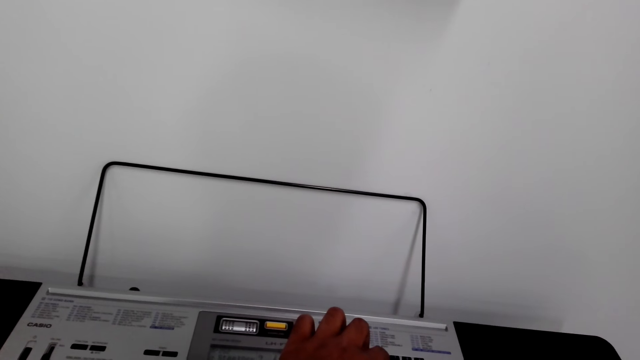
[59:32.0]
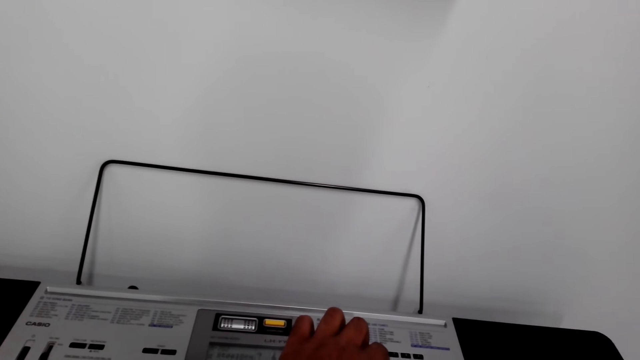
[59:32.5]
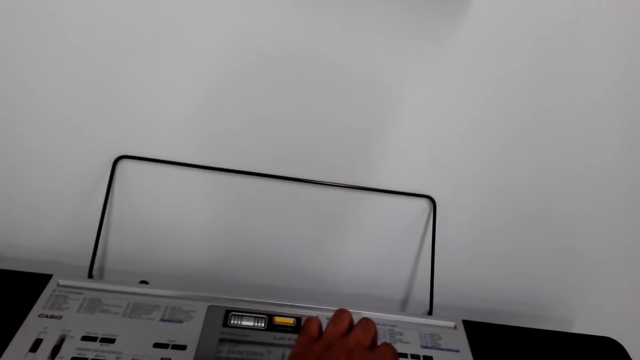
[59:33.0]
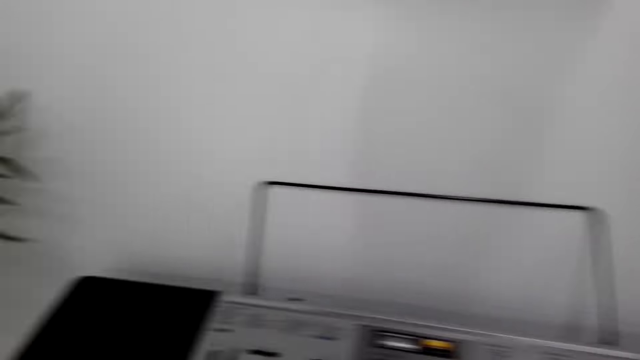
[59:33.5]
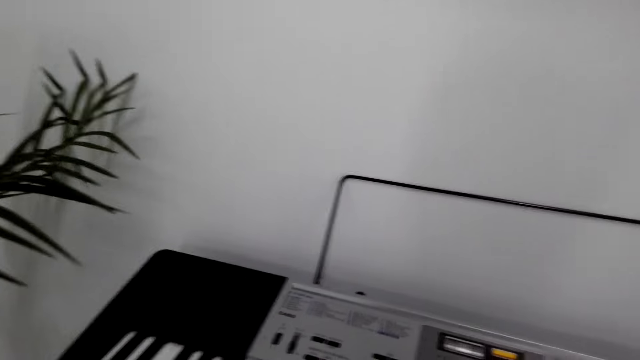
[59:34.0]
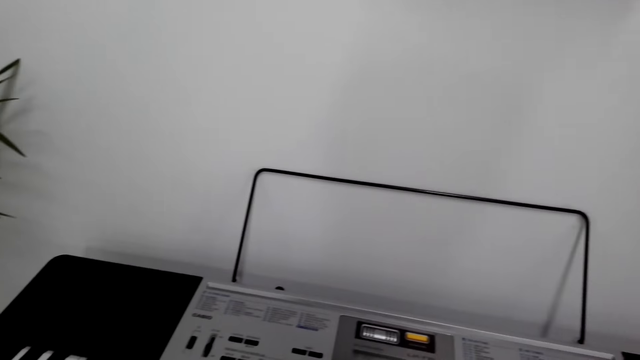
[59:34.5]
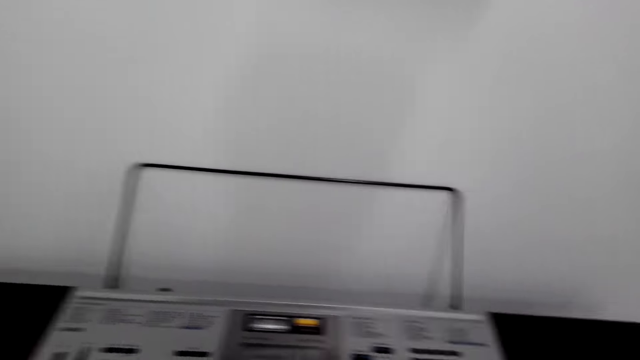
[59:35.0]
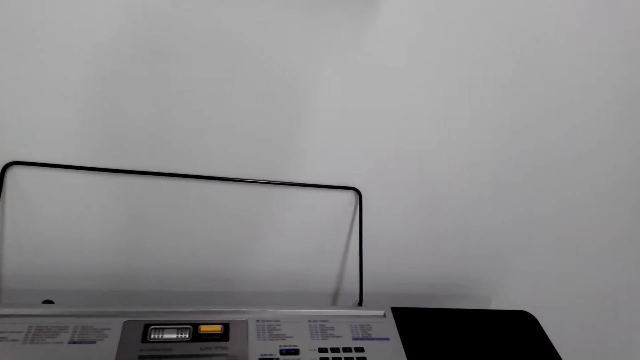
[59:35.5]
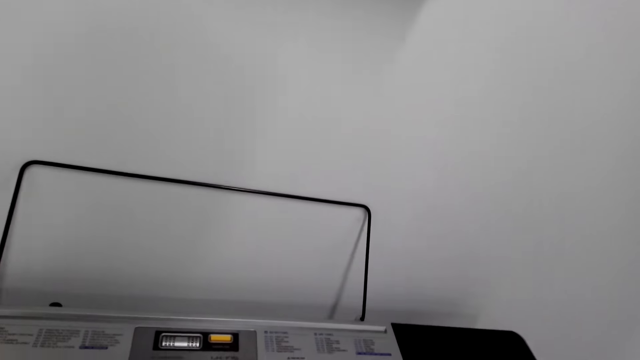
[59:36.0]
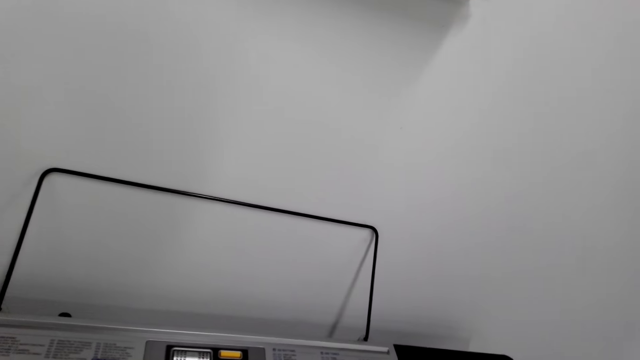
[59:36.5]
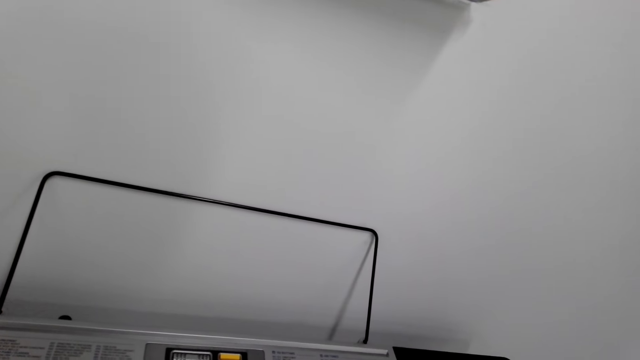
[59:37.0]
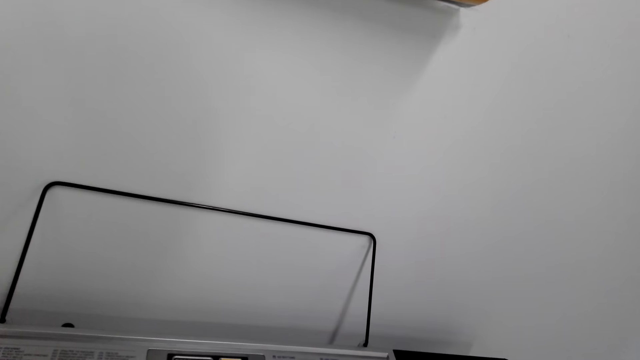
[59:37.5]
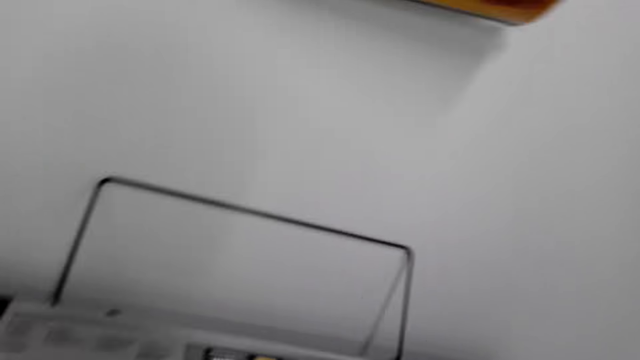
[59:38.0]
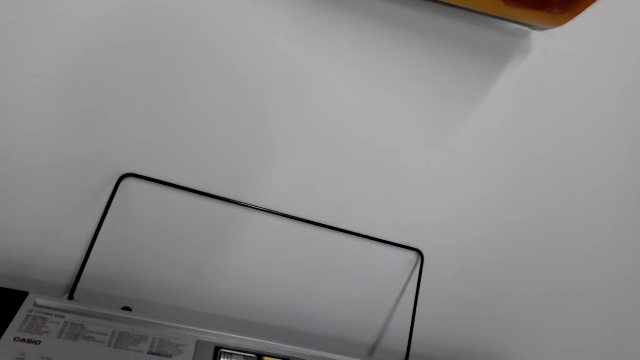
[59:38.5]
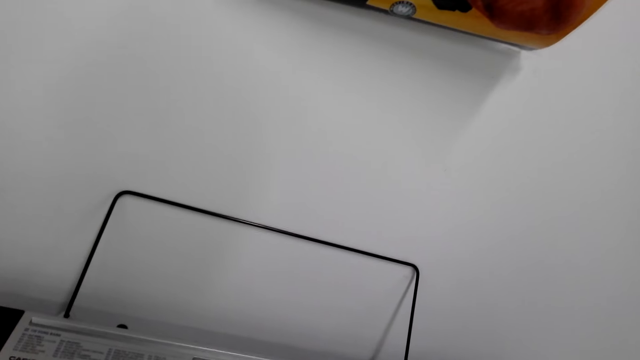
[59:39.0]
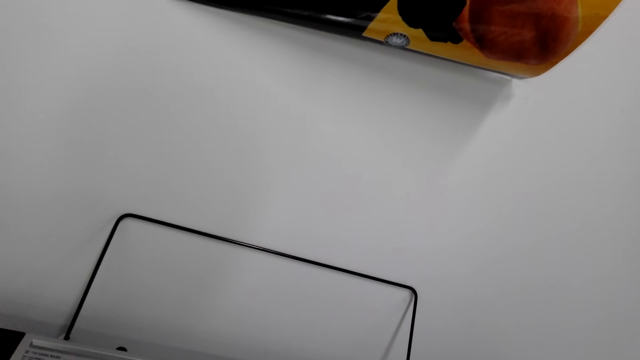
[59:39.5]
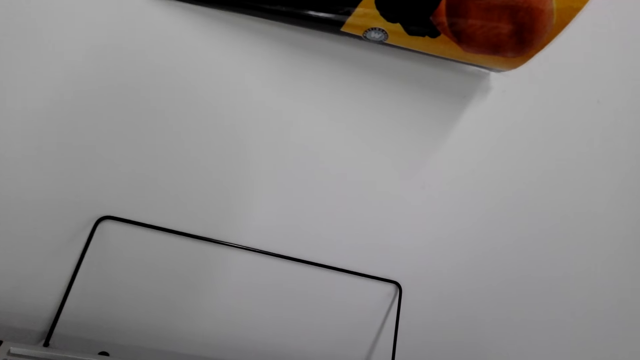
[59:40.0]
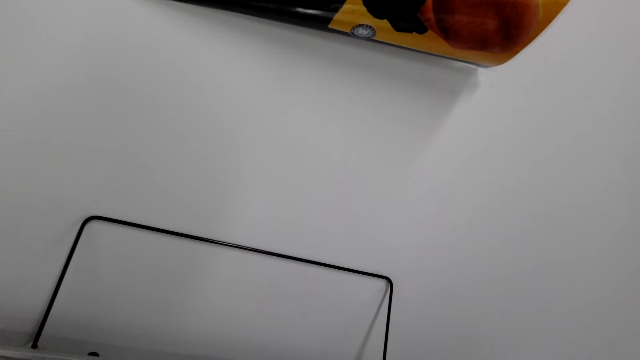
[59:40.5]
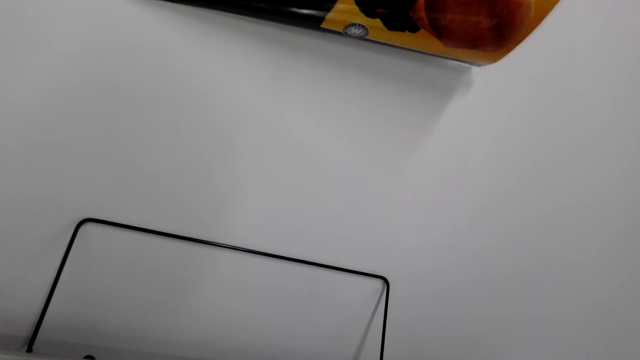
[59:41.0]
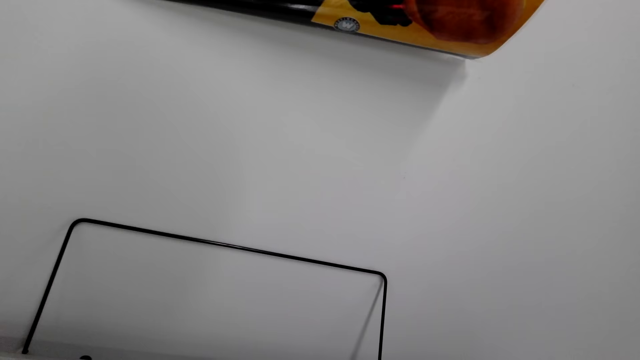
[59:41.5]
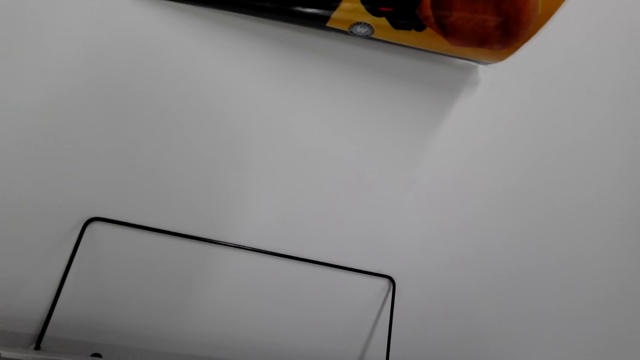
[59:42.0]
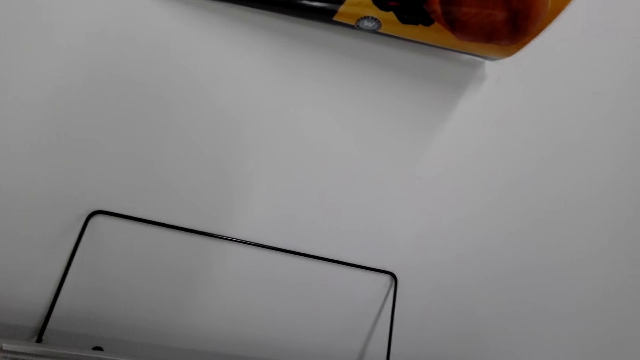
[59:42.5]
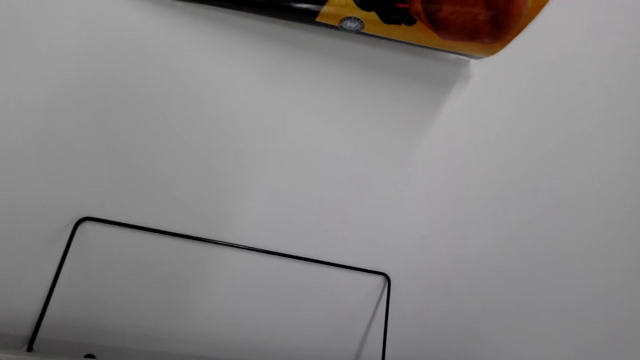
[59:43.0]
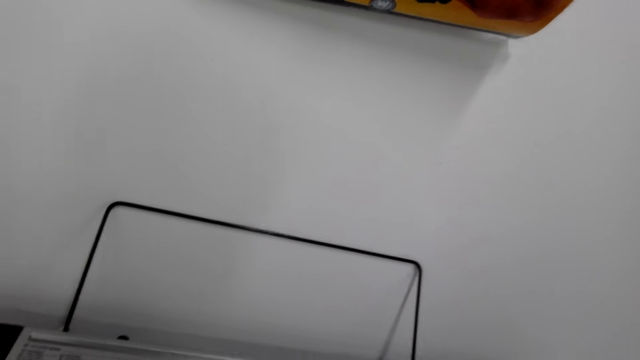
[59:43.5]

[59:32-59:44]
The camera wearer plays the piano.

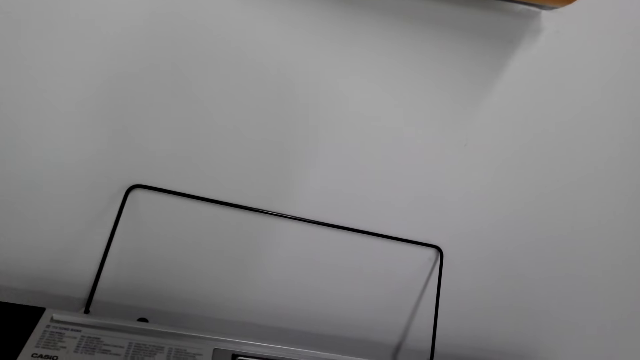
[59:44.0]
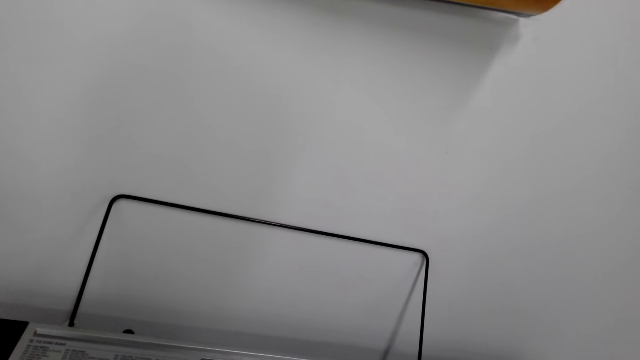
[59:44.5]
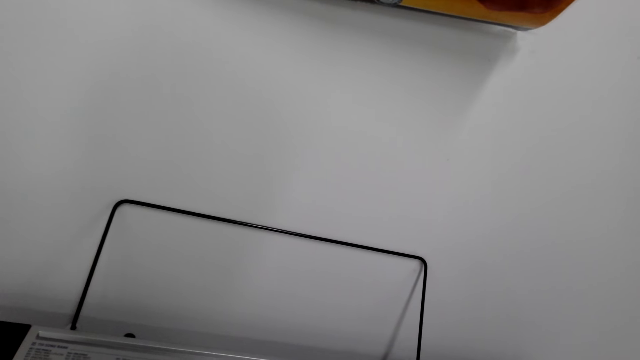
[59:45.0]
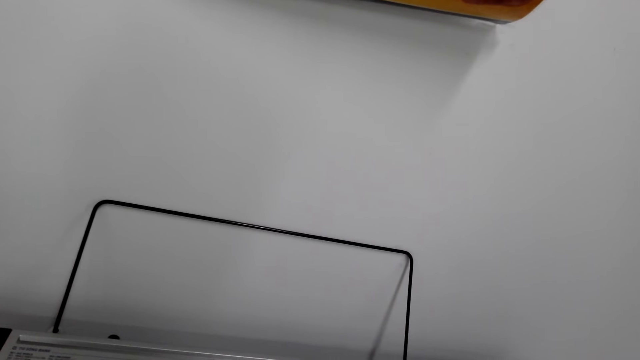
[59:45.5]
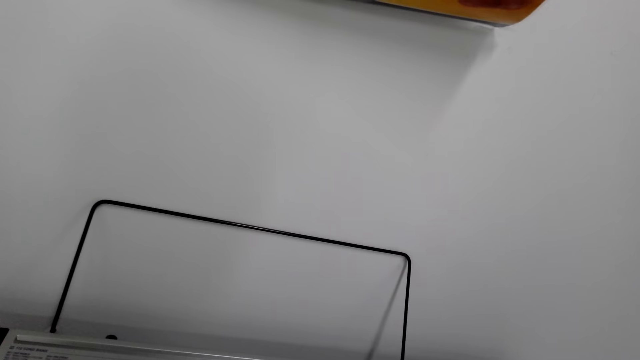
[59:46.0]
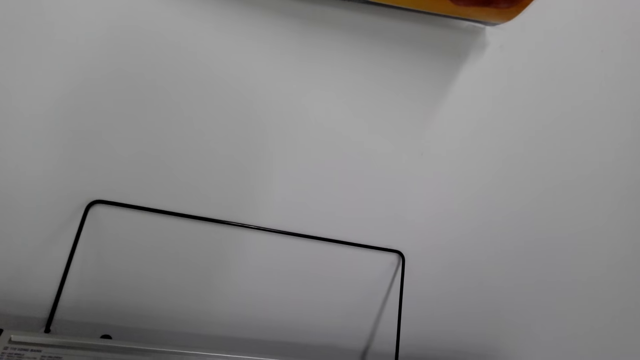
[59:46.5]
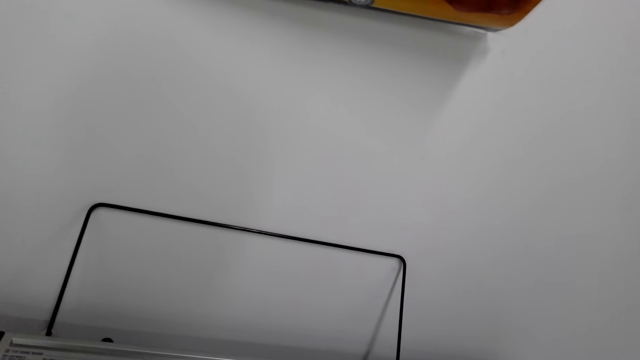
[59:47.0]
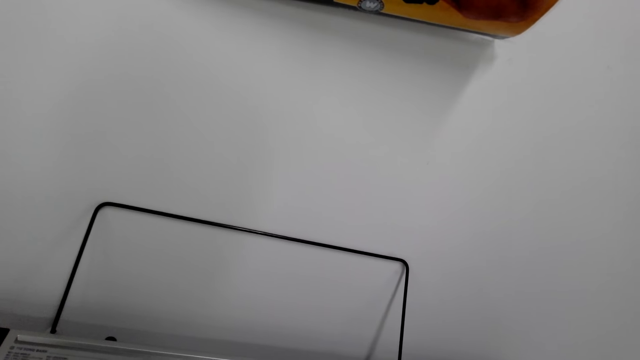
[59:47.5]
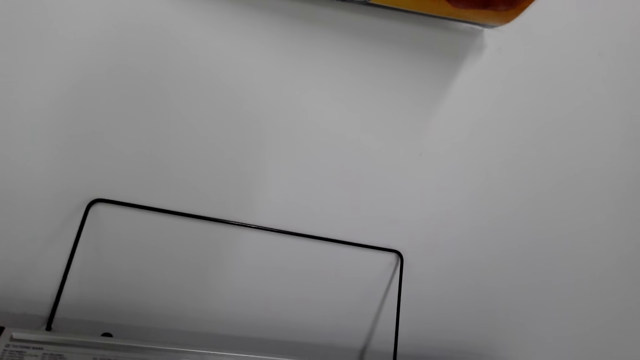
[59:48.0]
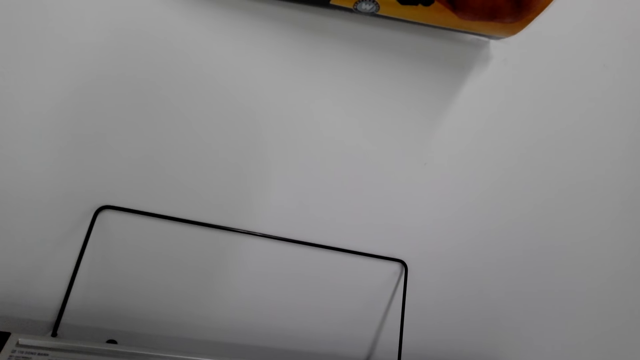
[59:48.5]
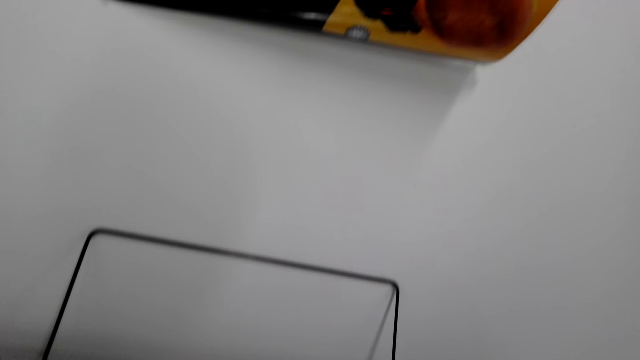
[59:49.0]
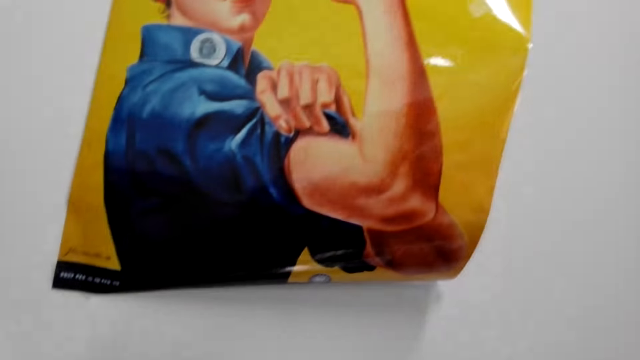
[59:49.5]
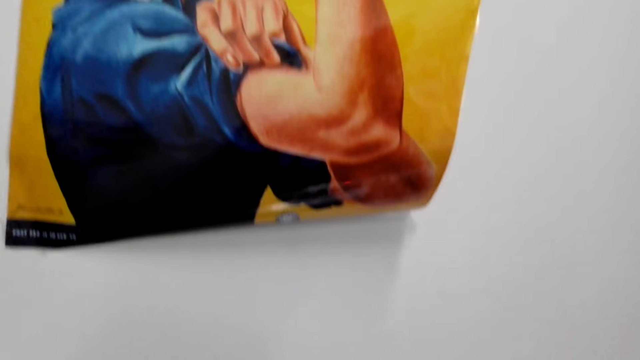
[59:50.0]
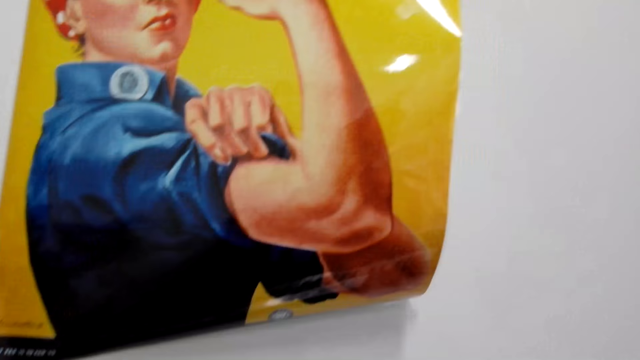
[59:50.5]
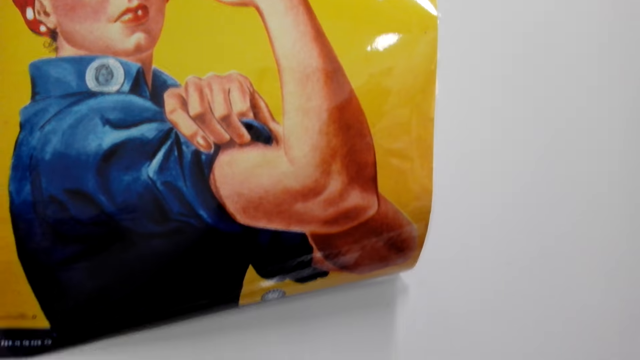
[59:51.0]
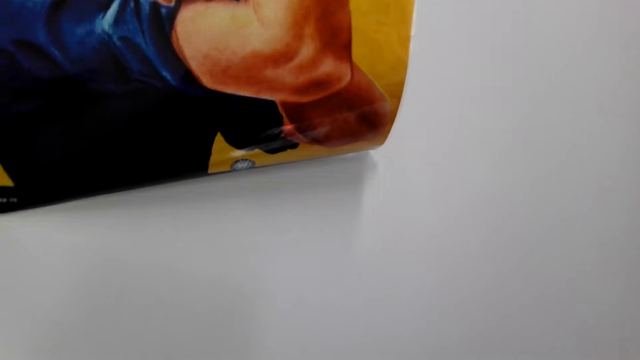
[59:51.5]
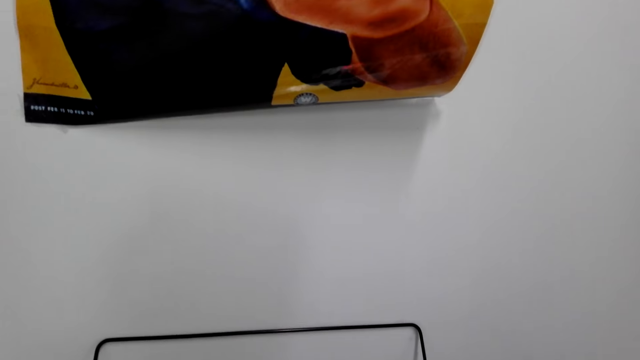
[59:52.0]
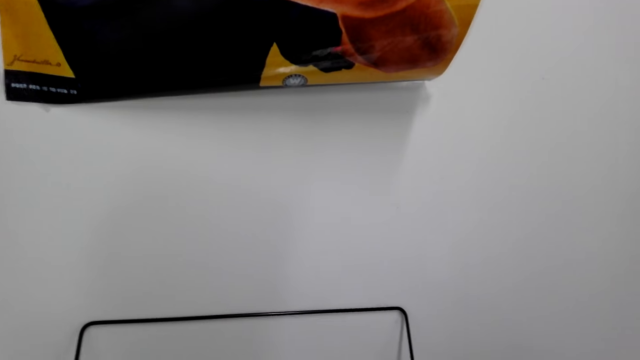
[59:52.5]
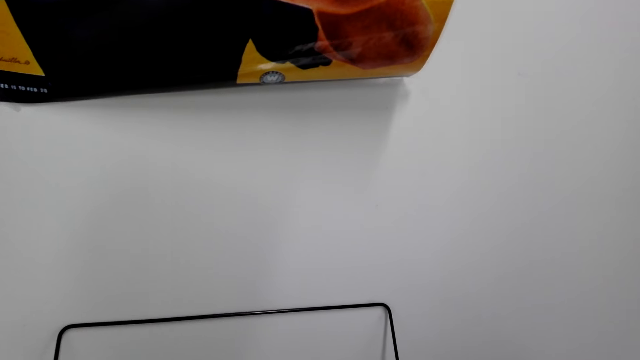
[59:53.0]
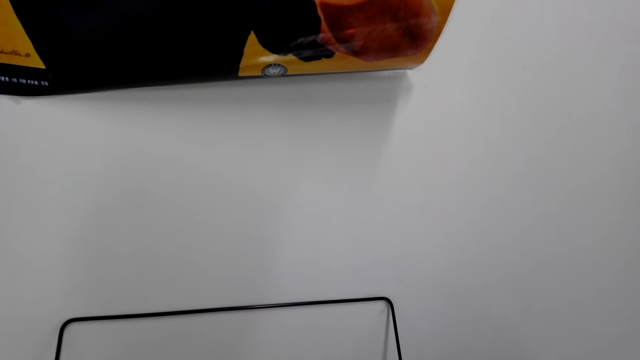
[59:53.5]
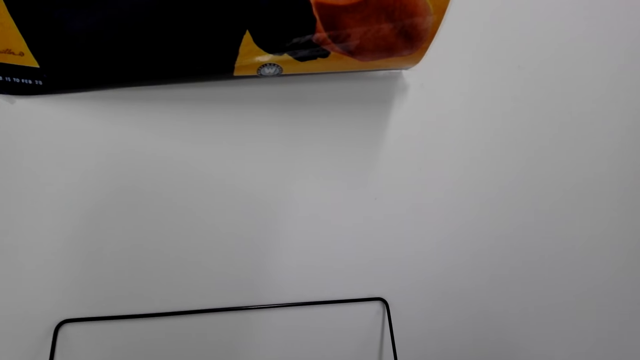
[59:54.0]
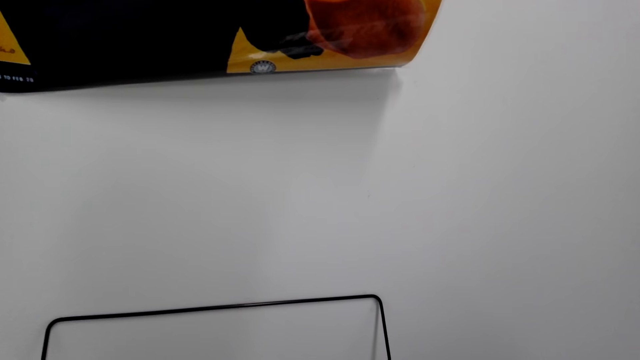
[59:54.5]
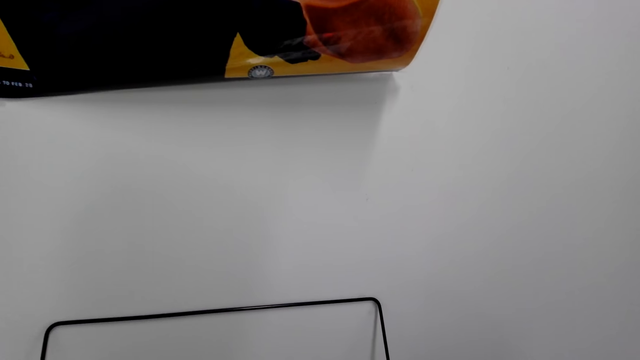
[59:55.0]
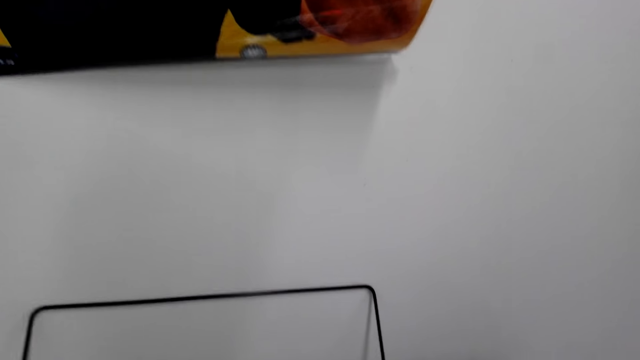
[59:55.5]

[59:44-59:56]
The camera wearer looks around. They play the piano.
